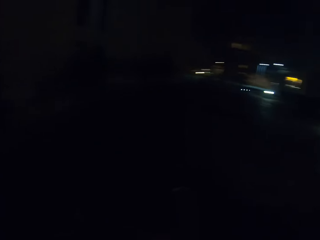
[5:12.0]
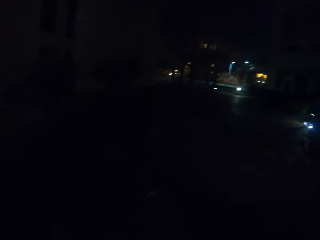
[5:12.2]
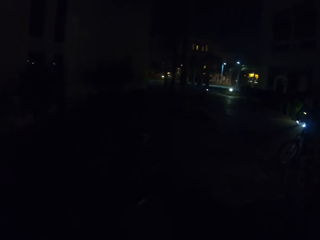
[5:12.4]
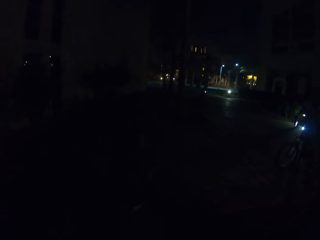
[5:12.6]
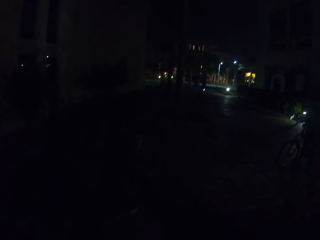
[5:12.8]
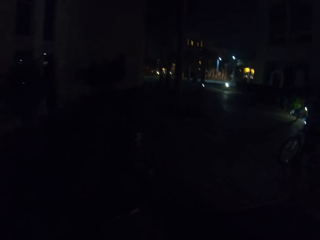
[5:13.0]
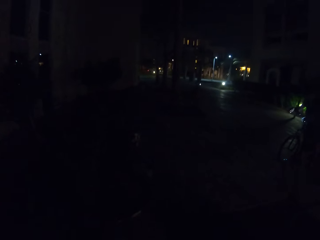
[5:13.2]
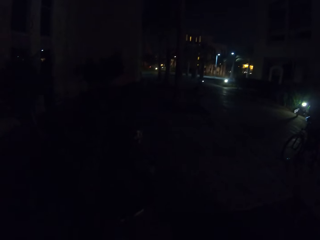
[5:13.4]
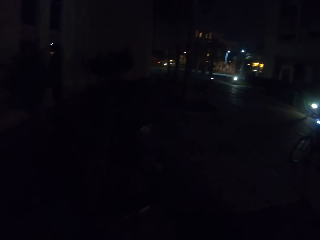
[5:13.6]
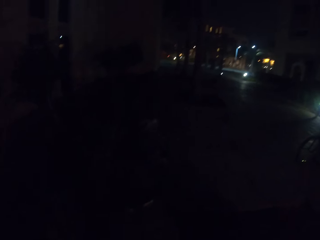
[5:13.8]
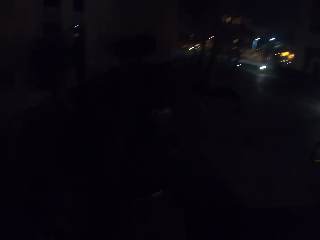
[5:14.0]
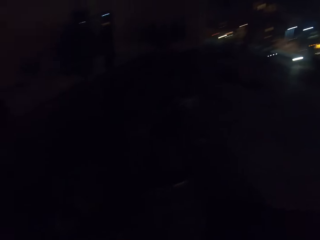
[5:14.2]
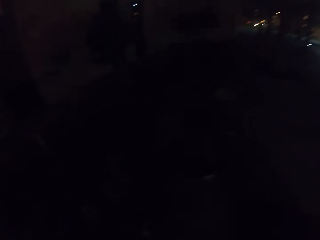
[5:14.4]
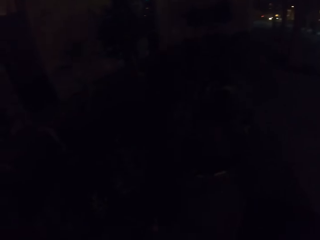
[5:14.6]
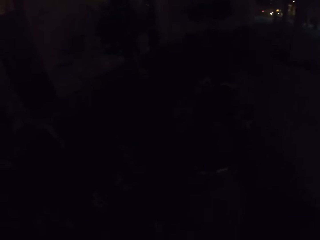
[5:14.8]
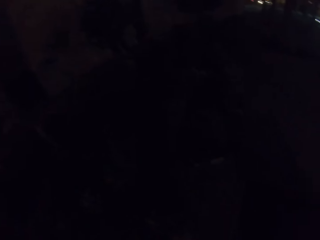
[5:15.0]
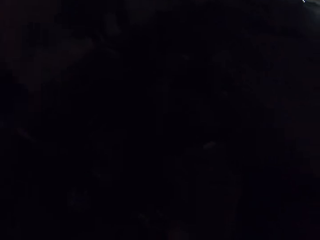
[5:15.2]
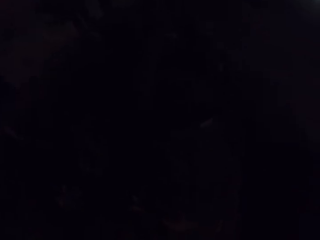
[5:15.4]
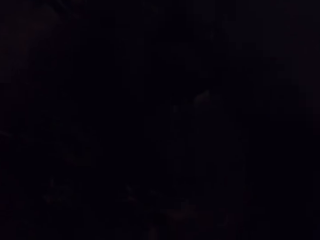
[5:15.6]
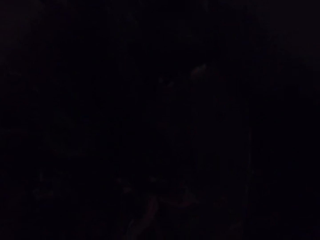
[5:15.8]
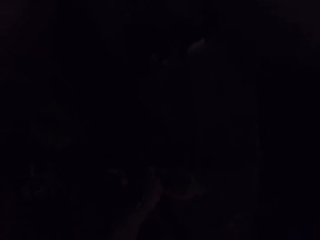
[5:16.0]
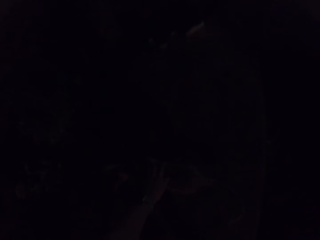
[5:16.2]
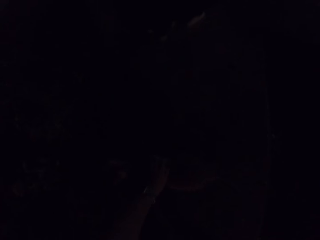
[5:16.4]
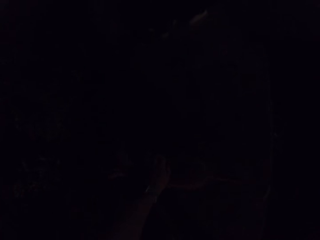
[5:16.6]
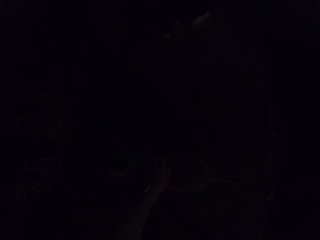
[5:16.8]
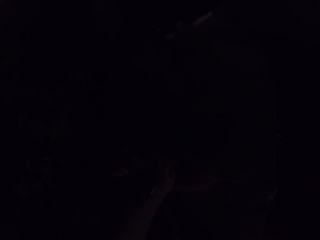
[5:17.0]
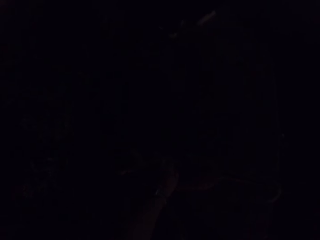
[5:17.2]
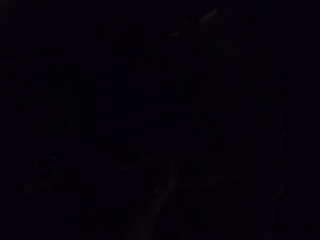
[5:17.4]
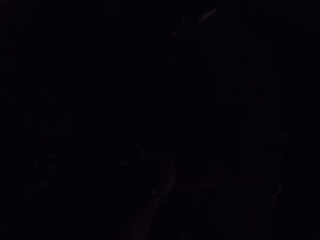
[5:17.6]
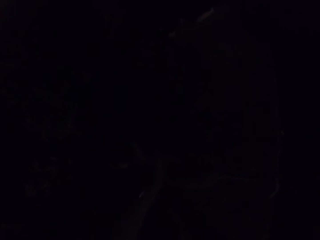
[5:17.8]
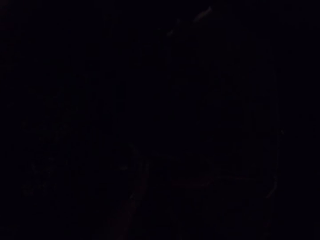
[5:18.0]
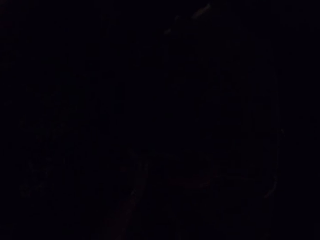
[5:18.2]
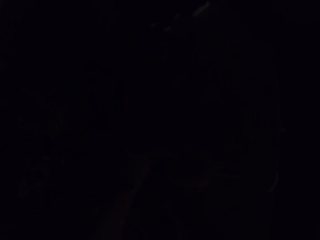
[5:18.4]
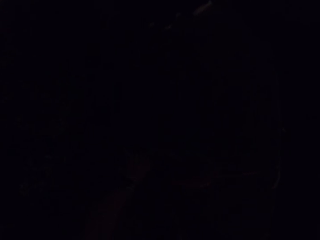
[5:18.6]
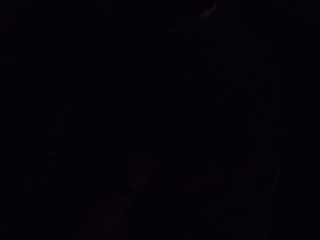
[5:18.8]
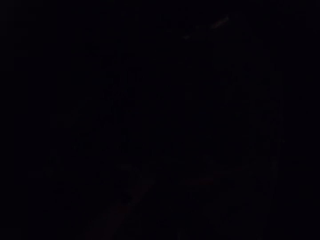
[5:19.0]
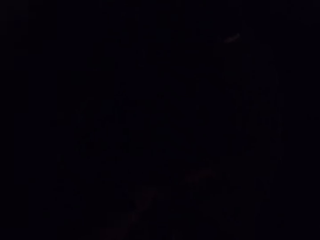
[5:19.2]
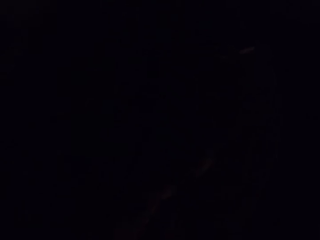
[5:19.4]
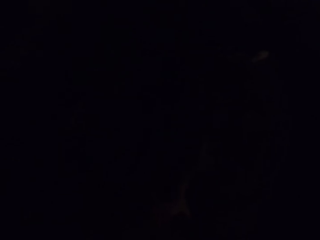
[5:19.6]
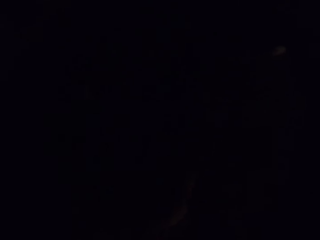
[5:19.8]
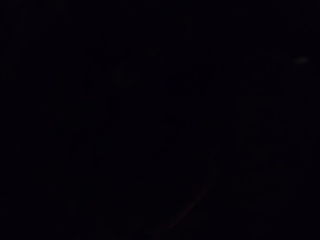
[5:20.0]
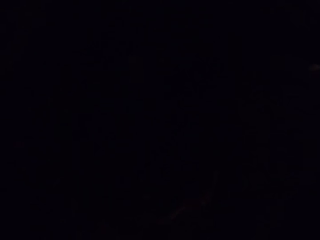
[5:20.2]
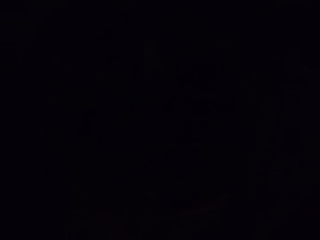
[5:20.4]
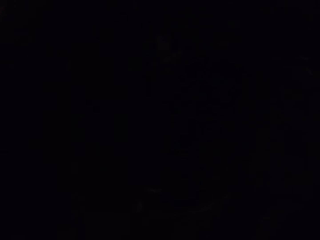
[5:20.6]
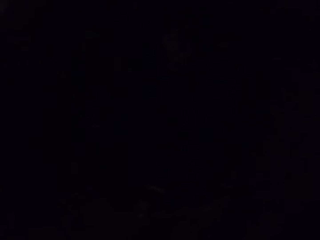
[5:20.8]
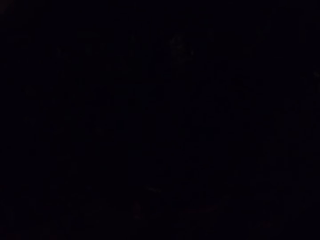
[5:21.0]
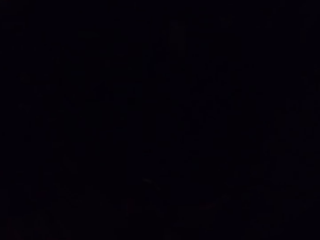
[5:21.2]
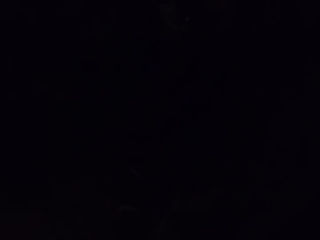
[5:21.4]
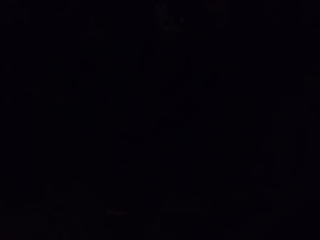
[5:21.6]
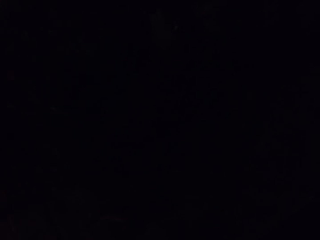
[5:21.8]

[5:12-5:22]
The camera wearer looks around. They touch a cat.

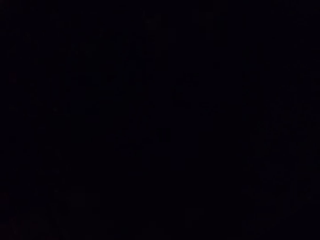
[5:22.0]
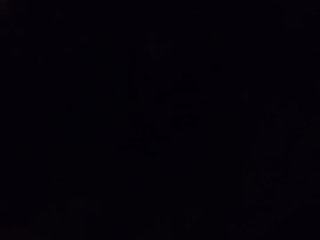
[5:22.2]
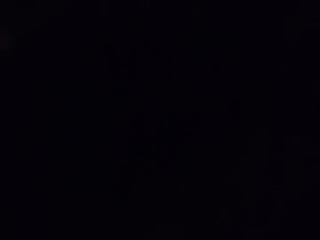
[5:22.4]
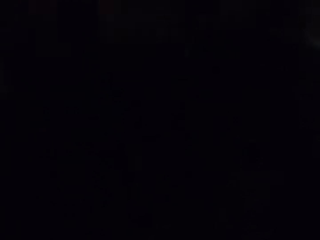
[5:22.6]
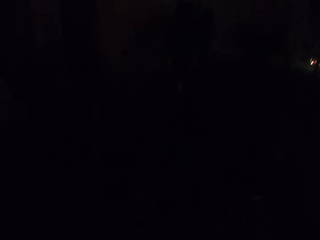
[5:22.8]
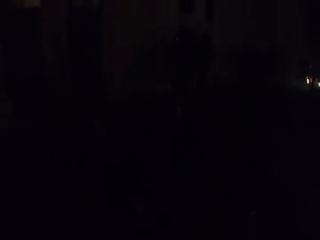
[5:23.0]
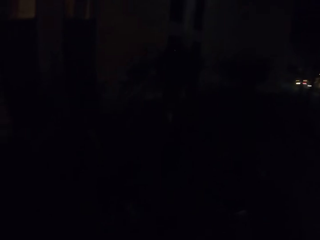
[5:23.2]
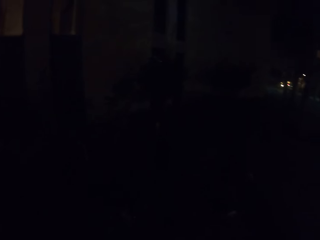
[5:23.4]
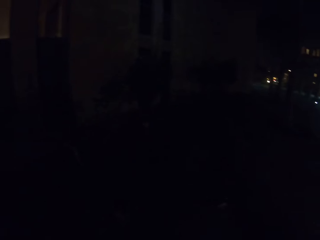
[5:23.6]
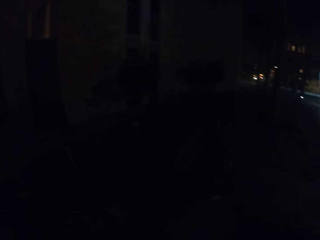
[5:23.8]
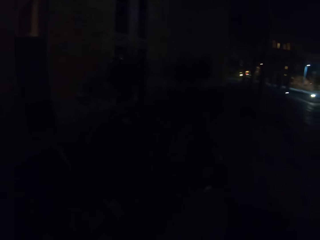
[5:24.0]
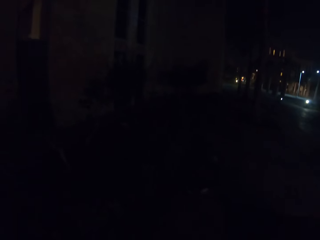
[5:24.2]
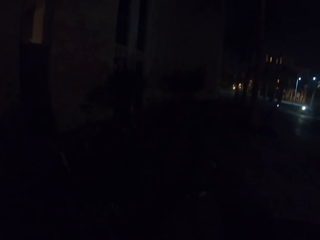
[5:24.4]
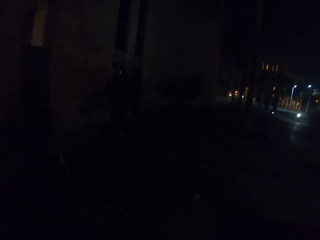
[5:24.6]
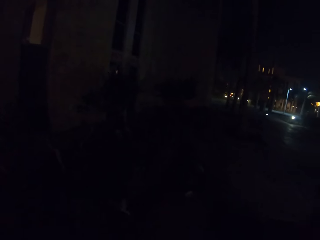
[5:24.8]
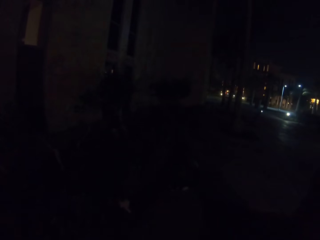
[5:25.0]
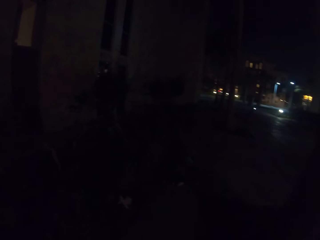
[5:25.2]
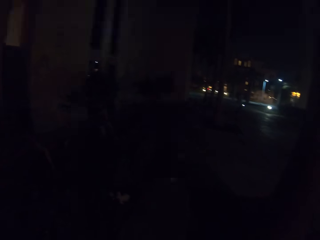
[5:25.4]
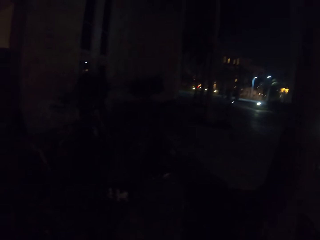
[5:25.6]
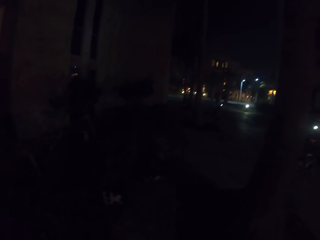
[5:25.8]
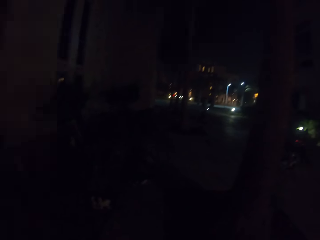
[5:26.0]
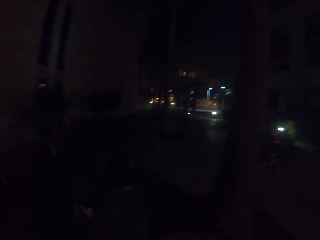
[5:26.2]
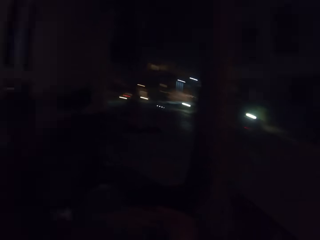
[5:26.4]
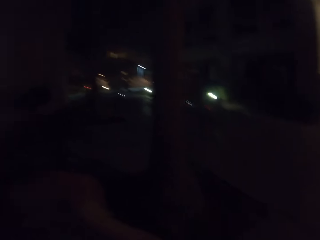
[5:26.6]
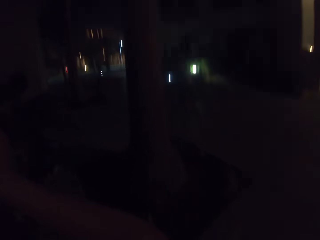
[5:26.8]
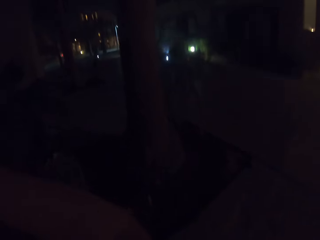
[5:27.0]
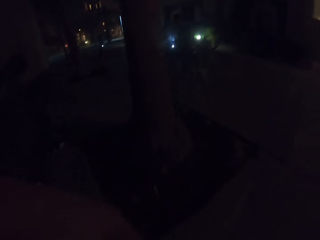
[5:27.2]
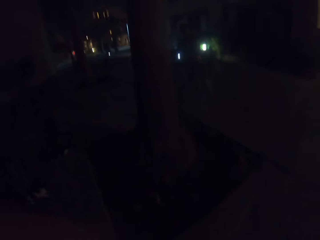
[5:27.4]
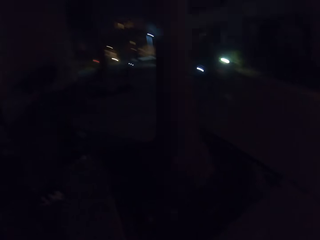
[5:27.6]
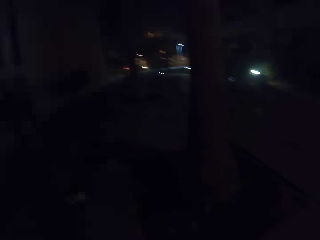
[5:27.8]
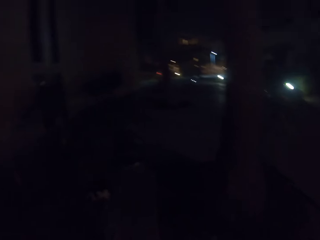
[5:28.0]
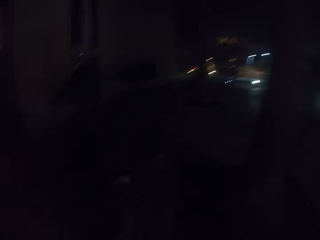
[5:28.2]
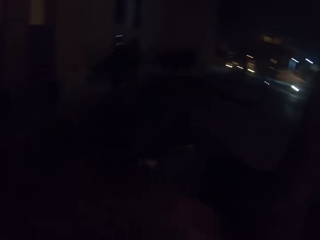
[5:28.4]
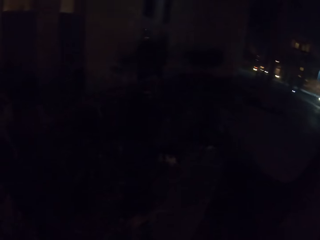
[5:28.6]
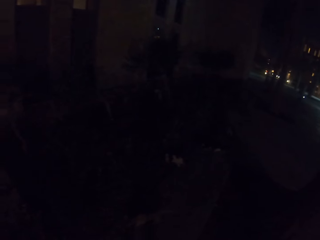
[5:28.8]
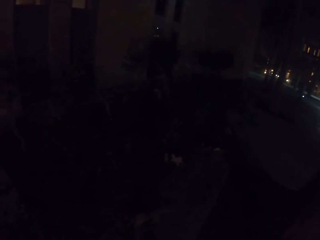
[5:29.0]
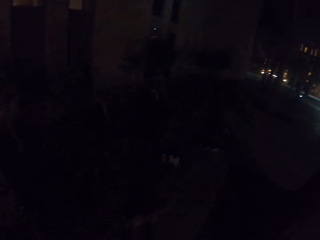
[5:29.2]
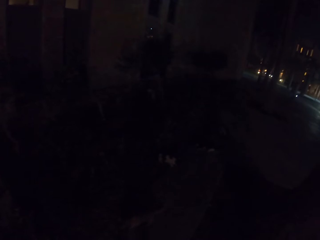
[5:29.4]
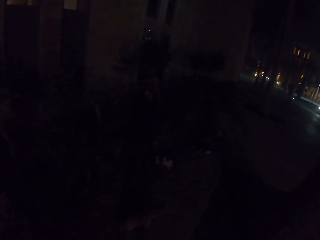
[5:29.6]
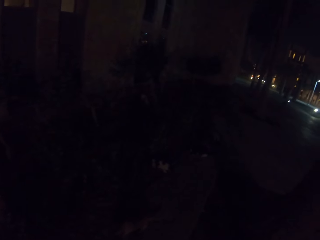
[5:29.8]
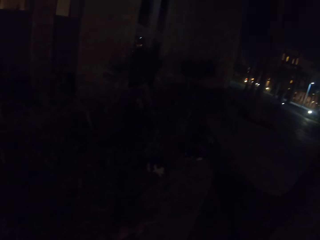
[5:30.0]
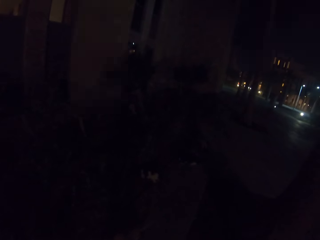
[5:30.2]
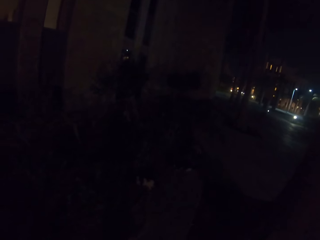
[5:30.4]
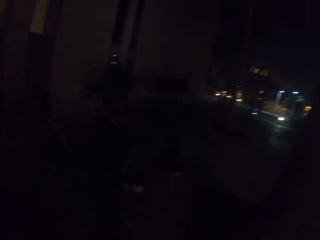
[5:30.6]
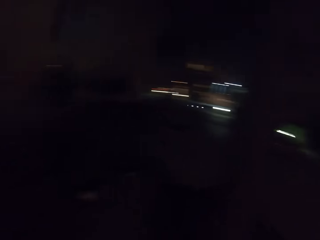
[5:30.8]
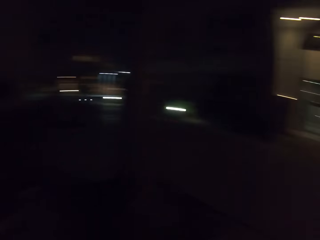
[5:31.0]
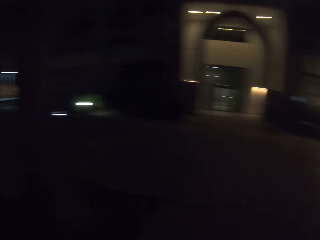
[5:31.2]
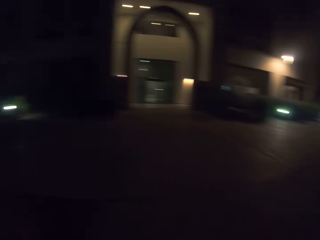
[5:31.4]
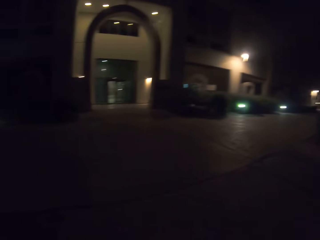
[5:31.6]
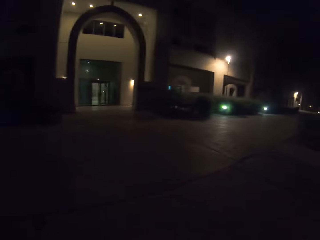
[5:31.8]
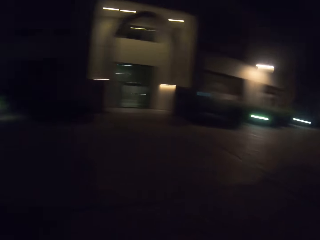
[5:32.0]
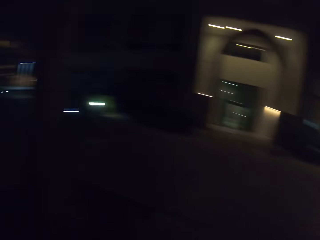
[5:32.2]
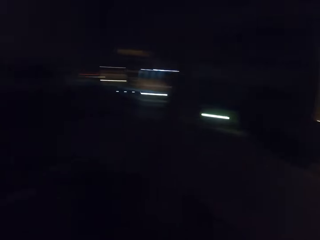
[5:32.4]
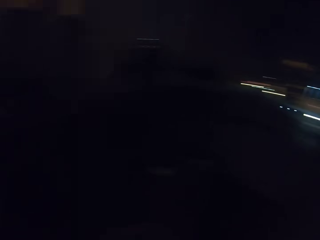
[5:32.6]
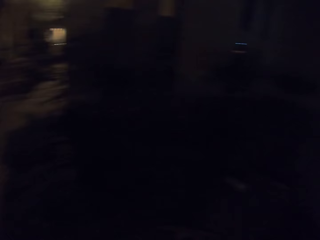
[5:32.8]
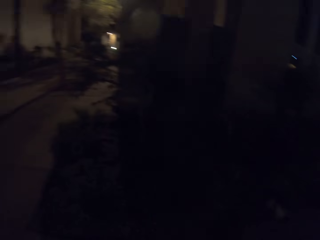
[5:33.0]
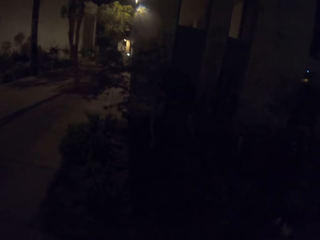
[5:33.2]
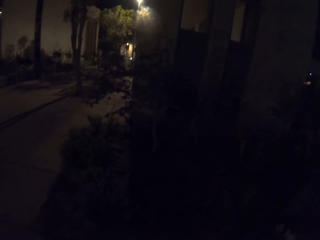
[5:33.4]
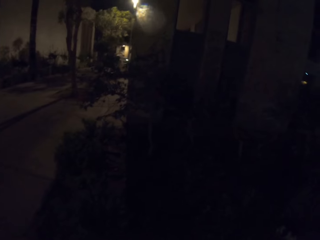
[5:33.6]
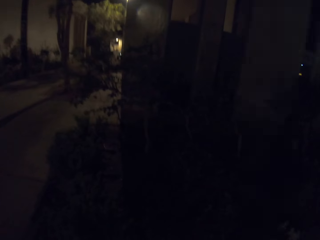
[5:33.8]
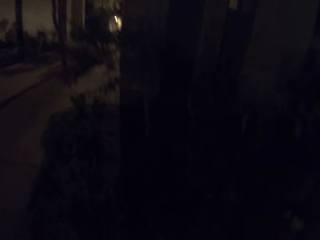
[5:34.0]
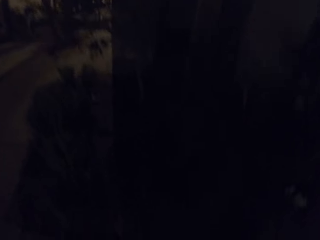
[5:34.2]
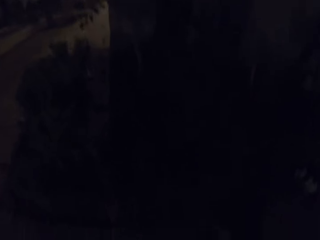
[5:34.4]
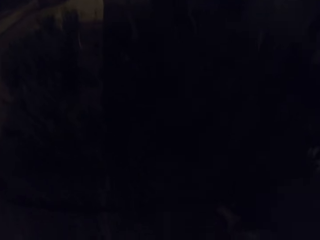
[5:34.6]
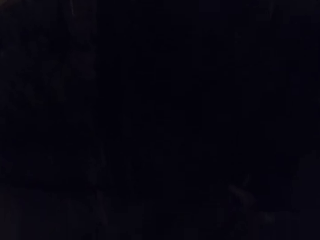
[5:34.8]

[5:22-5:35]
The camera wearer looks around. They move a hand. They look around.
